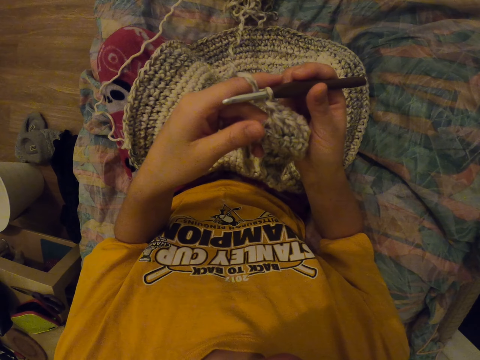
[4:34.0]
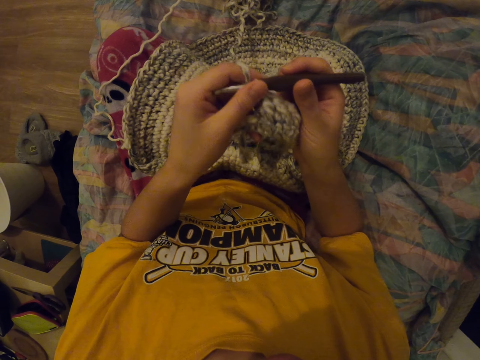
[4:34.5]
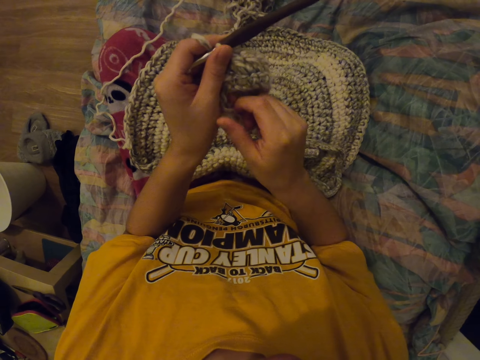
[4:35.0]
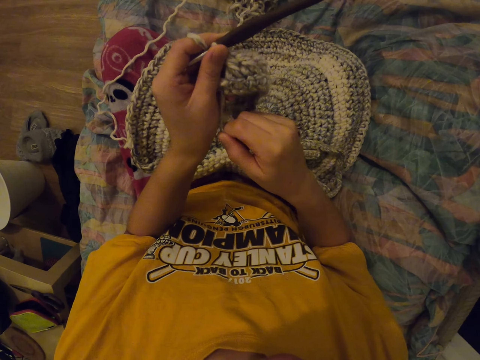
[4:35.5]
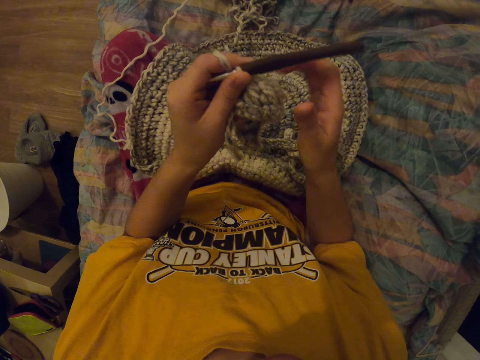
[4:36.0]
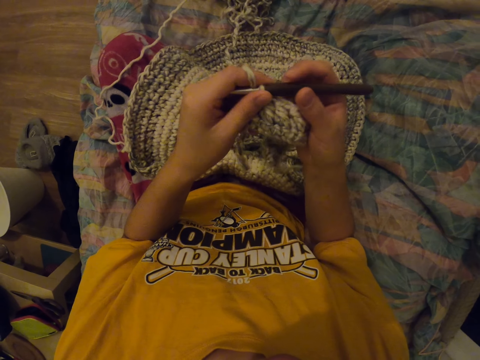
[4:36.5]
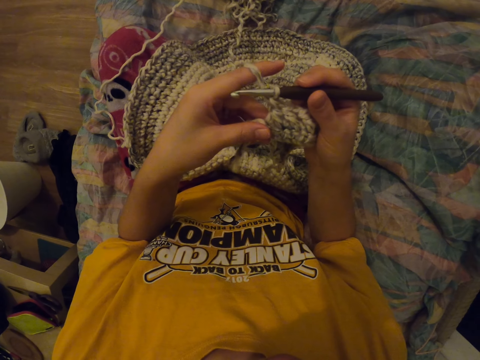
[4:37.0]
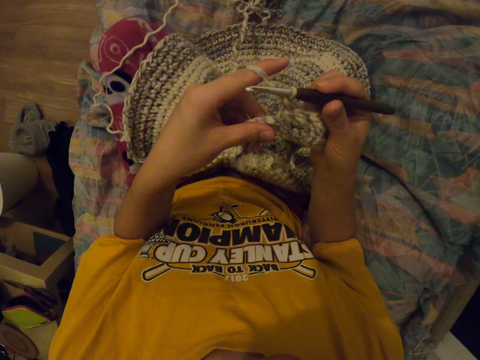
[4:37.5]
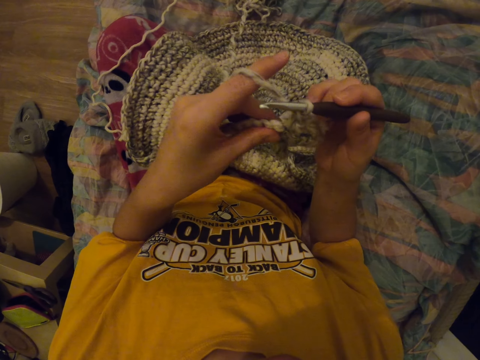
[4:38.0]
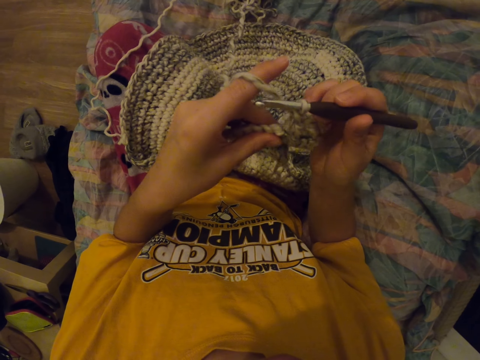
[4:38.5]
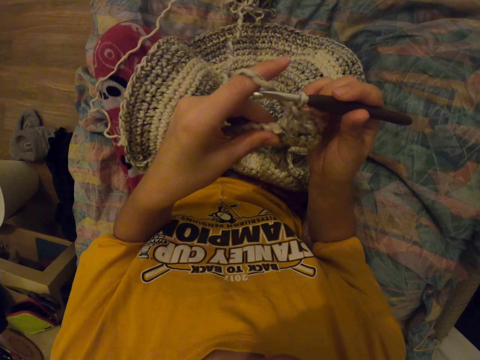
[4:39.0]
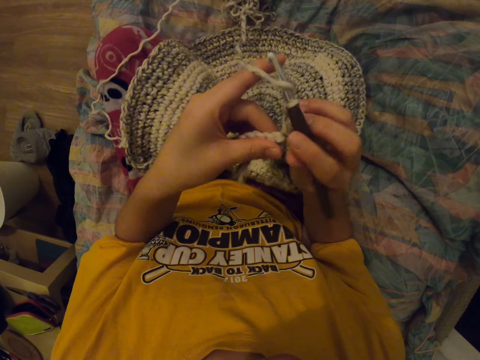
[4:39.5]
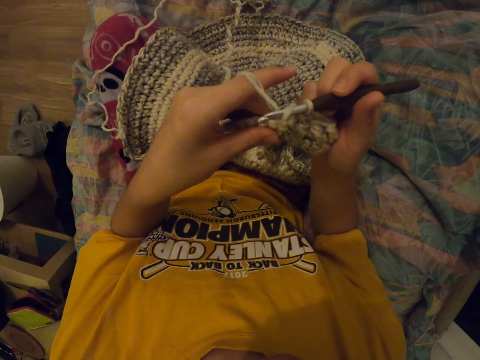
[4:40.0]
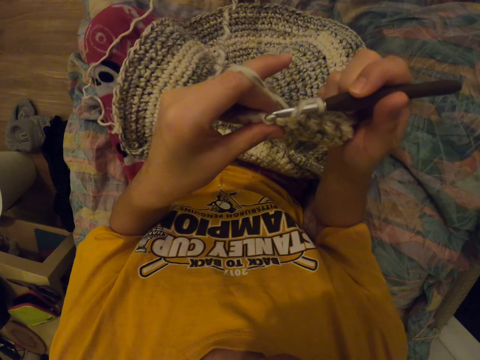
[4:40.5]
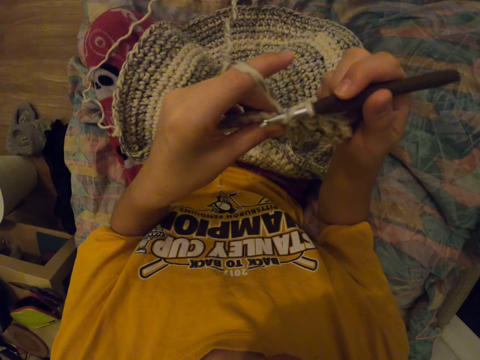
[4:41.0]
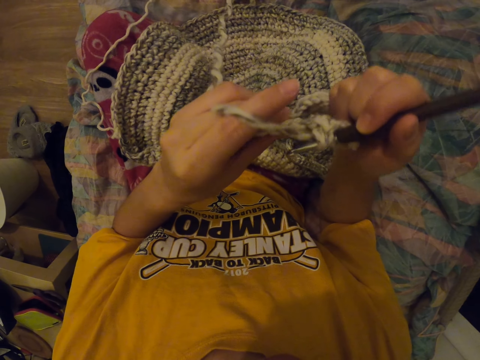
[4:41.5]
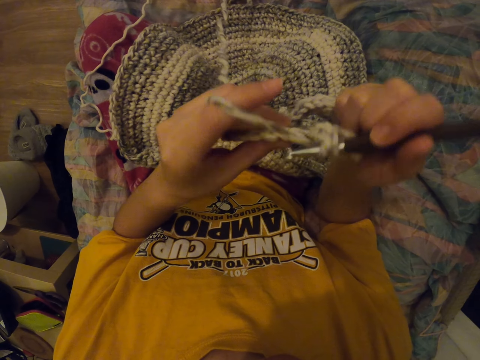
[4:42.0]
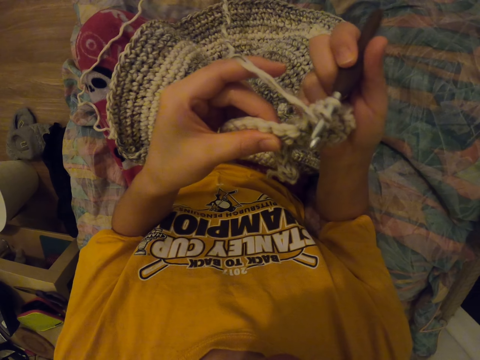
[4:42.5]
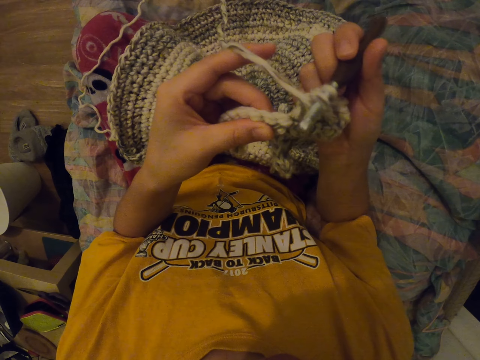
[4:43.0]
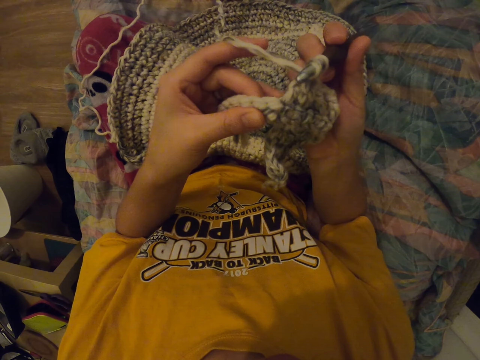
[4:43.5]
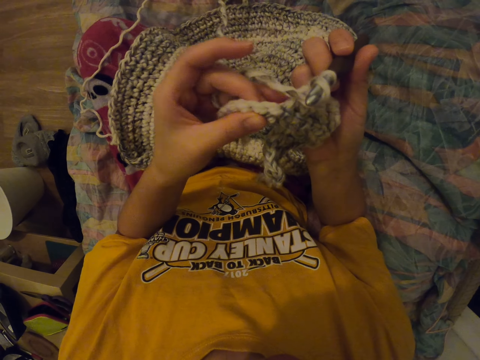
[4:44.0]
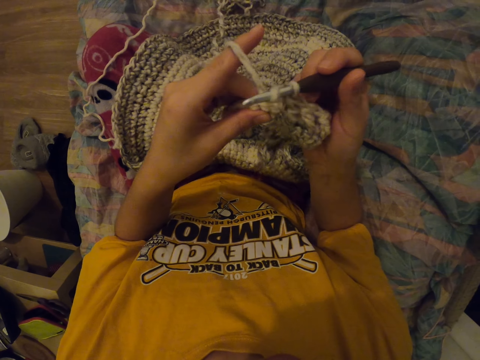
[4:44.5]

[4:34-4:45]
The camera wearer pulls the yarn. They hold the crochet hook. They inspect the cloth. They knit with a needle.

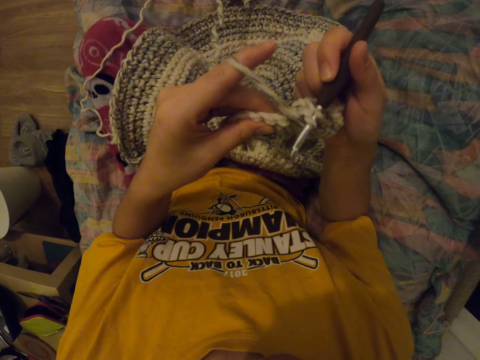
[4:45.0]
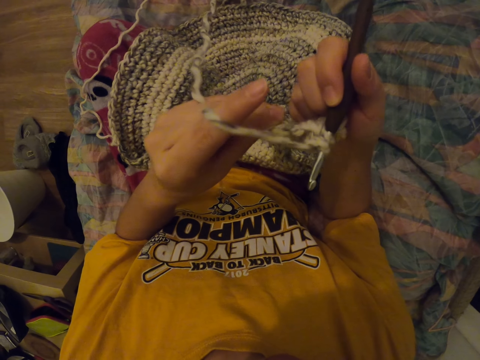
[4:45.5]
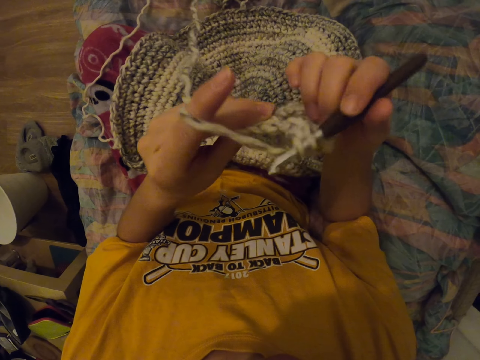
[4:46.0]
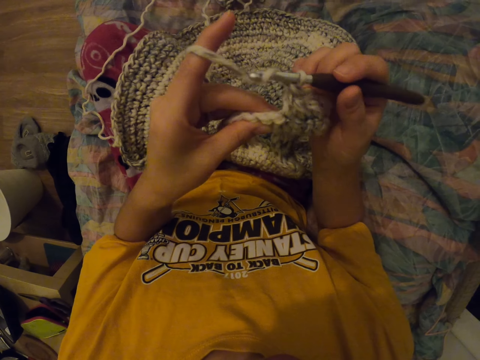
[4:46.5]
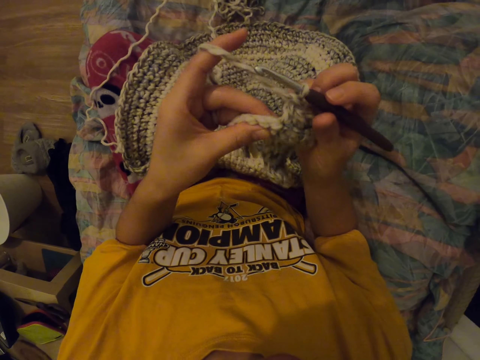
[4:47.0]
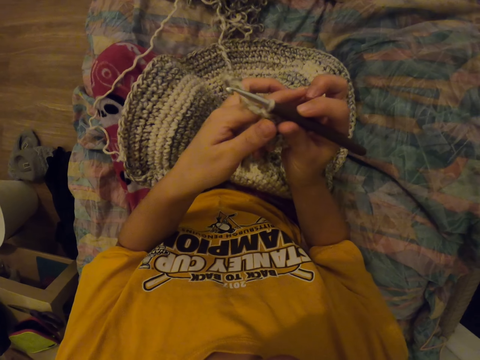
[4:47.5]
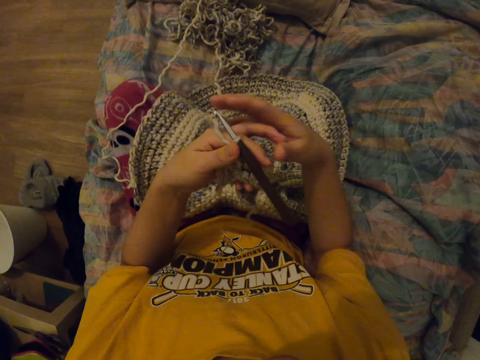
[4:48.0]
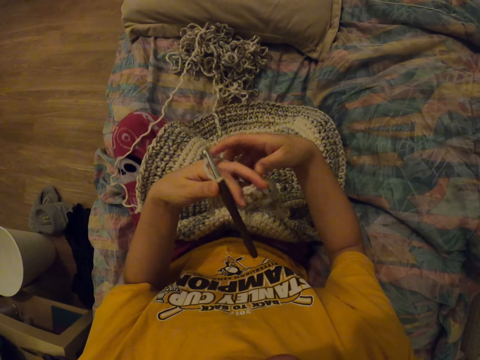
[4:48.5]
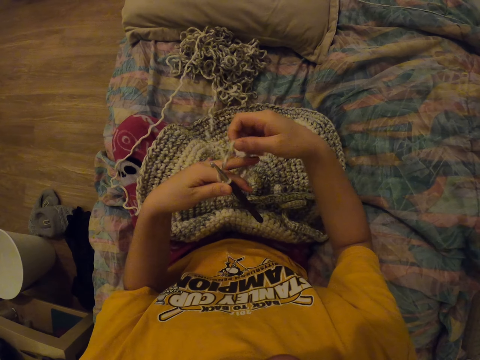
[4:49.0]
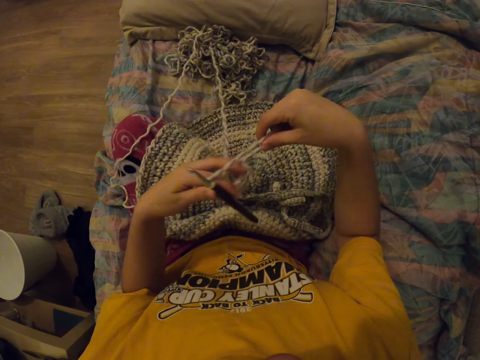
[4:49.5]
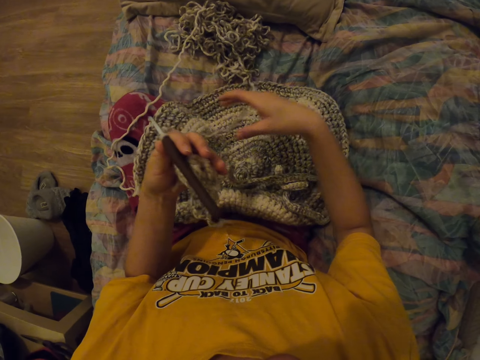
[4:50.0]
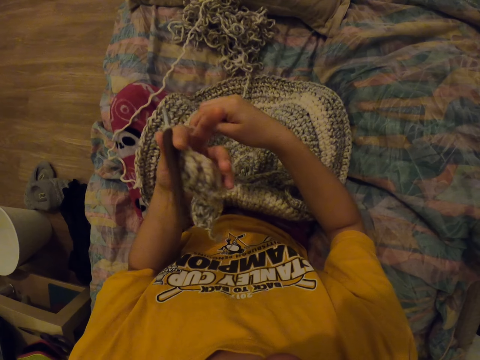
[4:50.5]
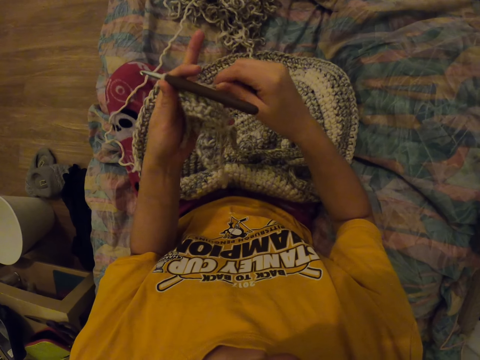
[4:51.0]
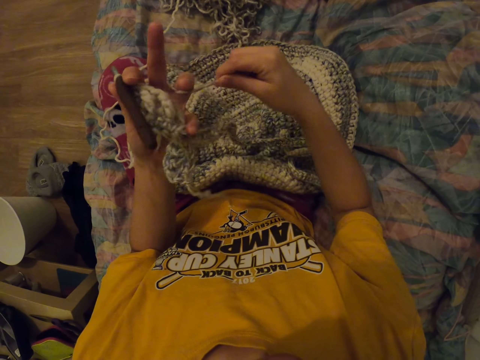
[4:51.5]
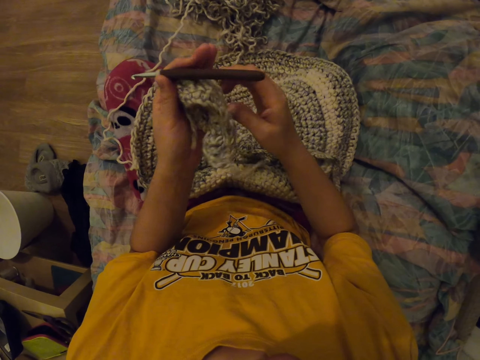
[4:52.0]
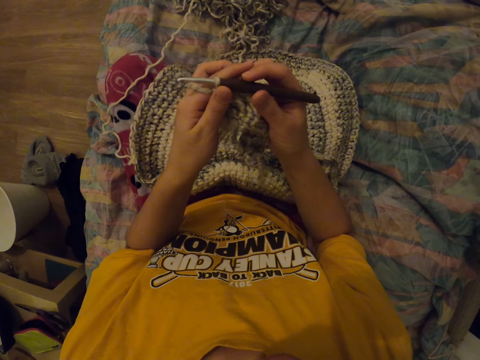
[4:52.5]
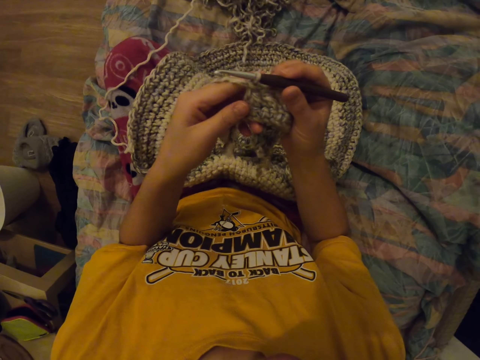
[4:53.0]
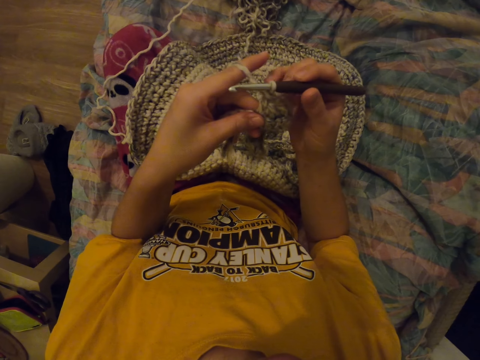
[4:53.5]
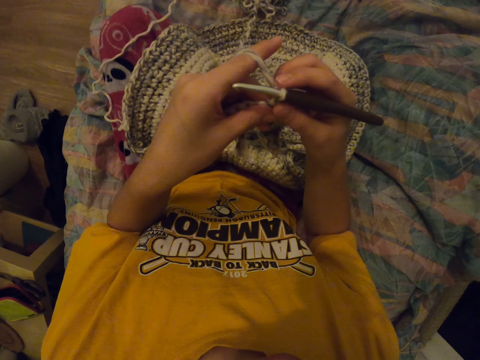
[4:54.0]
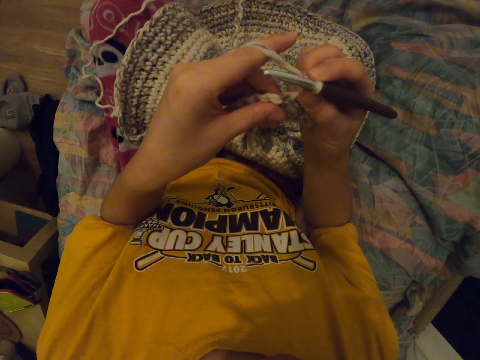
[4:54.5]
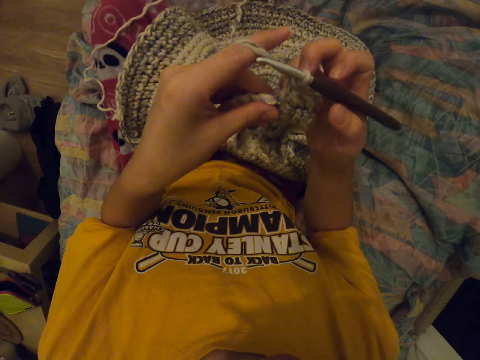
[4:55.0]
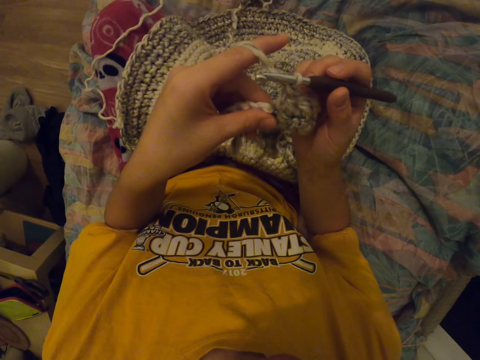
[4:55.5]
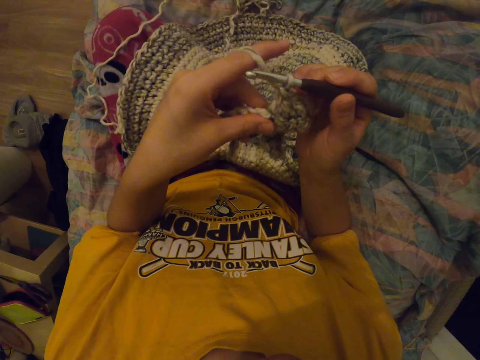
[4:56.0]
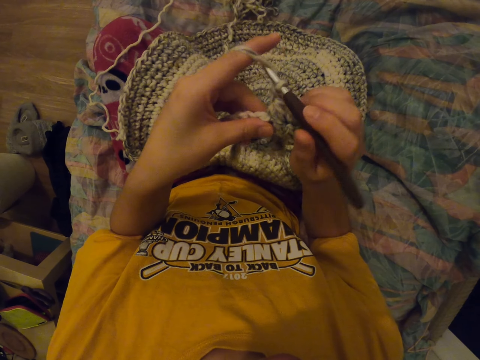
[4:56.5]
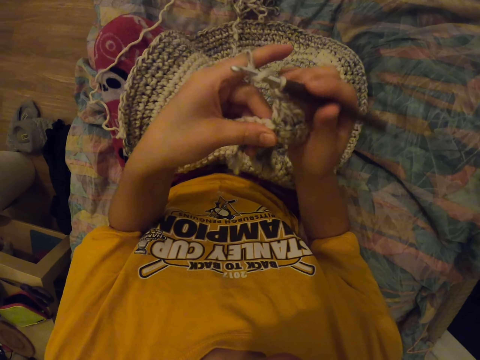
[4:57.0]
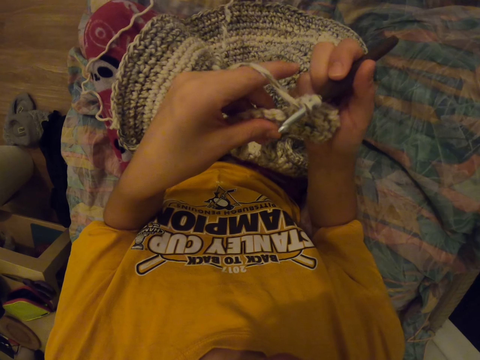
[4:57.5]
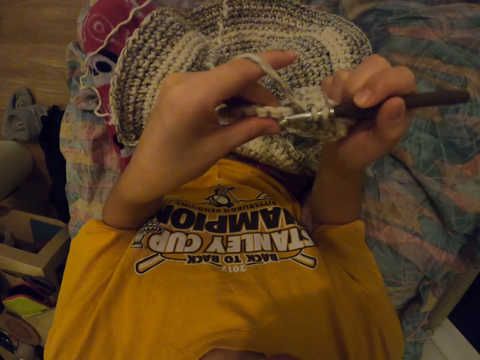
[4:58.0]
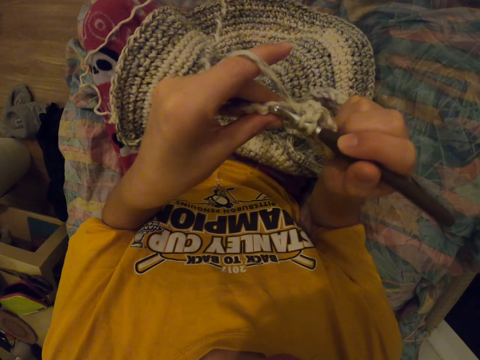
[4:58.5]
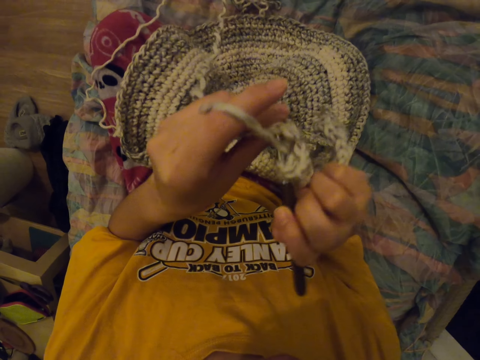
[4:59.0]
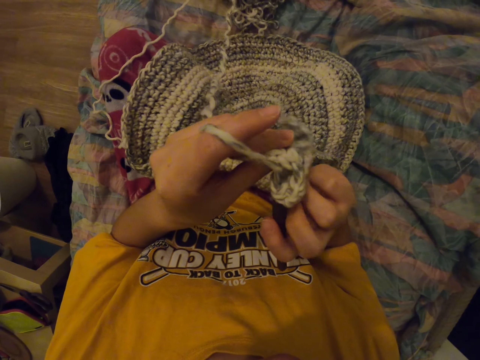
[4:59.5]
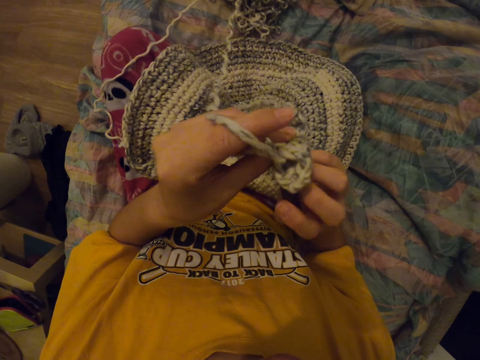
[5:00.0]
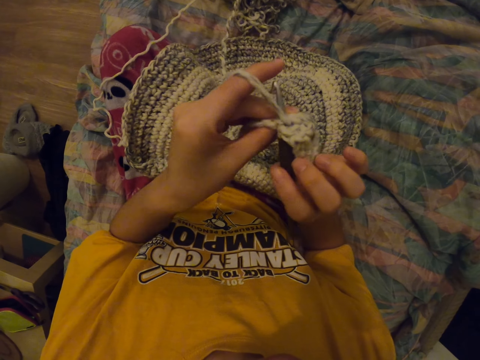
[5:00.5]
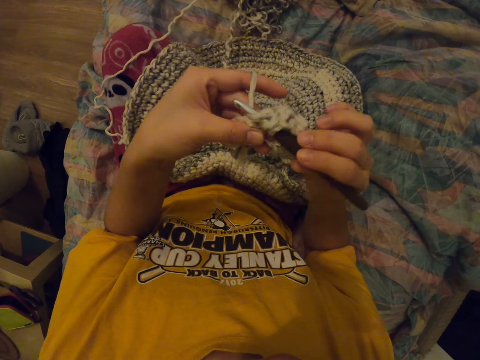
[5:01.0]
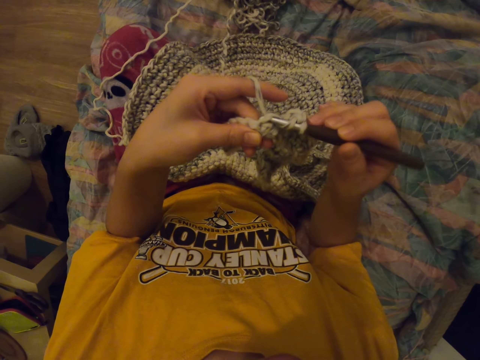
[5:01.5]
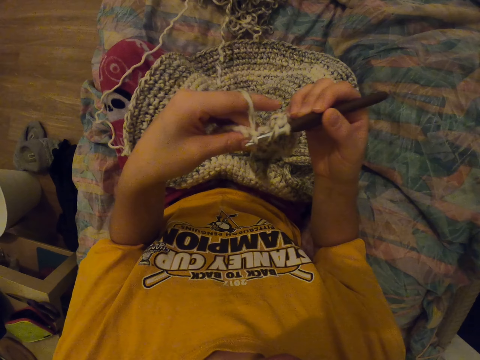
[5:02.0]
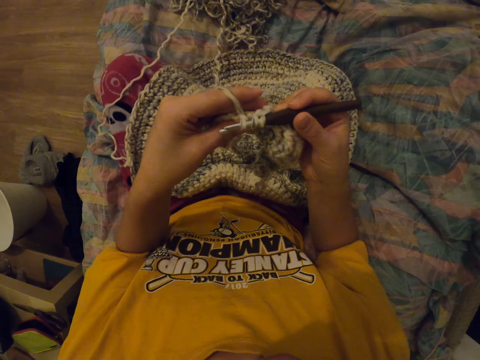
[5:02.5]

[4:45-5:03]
The camera wearer holds the crochet hook with the left hand. They hold the yarn in place. They hold the crochet hook with the right hand. They inspect the cloth. They knit the cloth.
